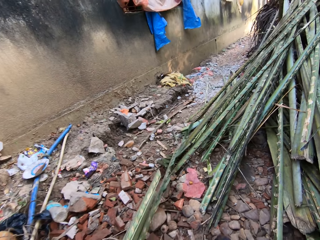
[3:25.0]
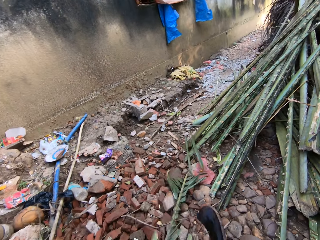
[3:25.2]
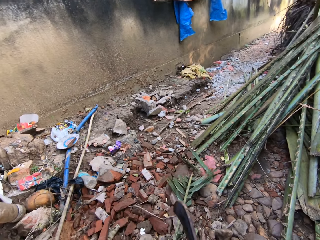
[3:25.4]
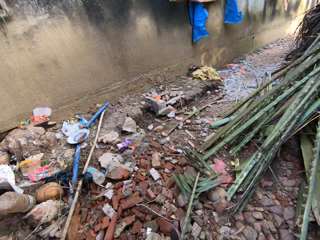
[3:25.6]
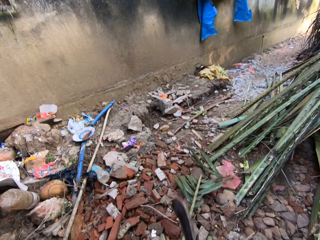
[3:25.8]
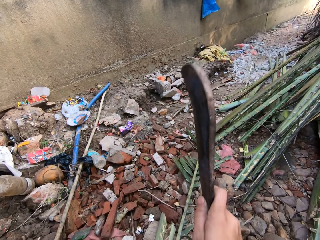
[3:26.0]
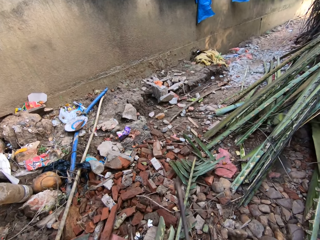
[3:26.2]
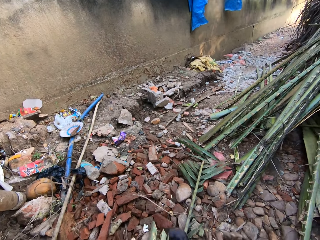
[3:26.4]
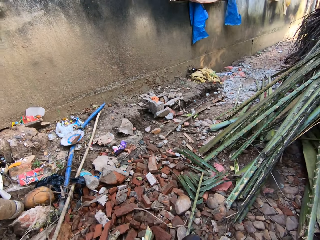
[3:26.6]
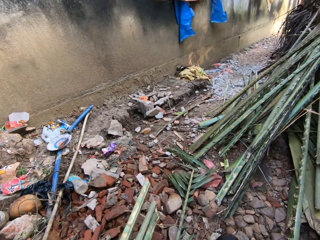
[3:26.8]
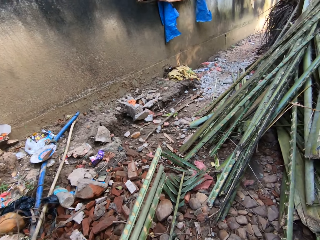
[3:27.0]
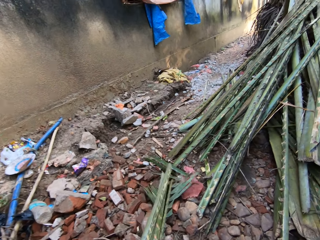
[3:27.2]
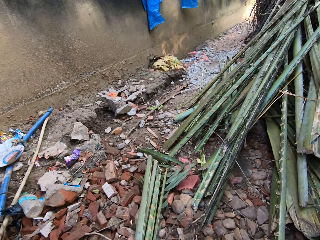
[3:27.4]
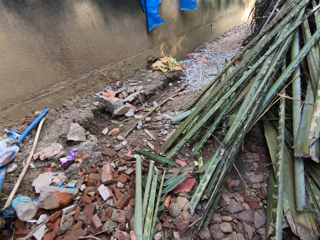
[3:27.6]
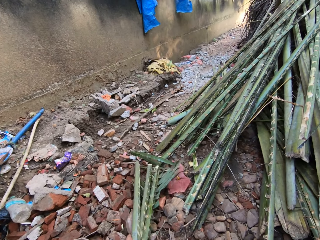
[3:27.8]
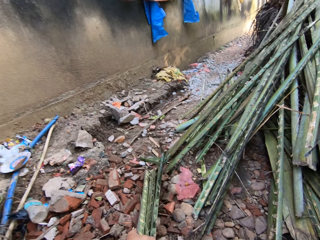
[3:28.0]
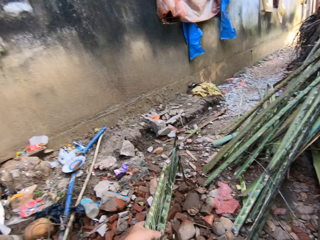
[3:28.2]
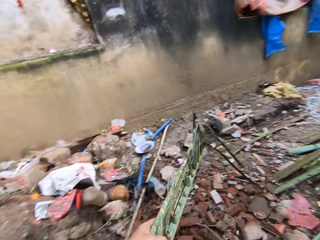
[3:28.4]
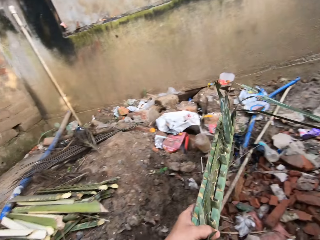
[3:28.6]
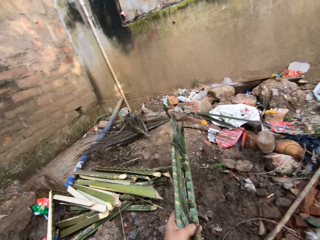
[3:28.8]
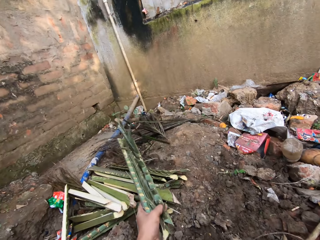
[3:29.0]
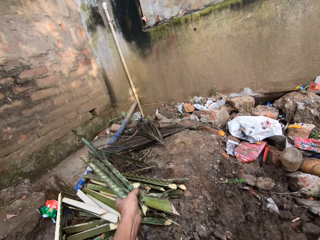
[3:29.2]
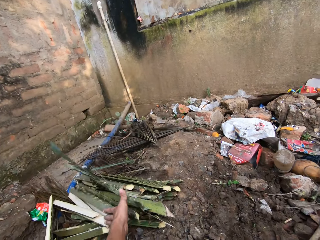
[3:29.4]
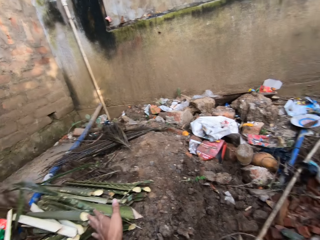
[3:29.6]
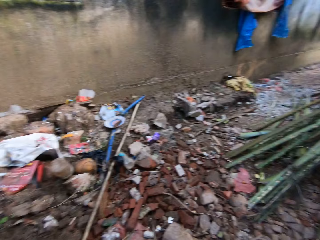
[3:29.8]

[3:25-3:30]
The camera wearer pulls the palm branch on the wood. They cut the palm branch with a machete. They pick the cut palm branch from the ground. They place the cut palm branch aside on the floor.

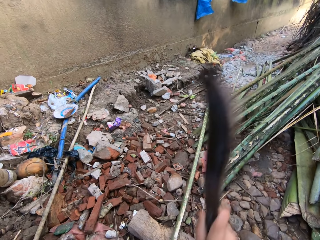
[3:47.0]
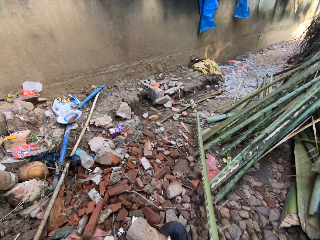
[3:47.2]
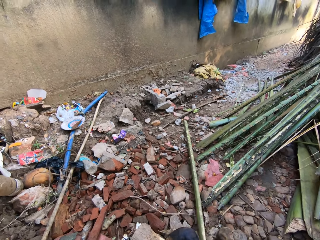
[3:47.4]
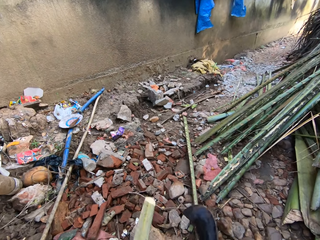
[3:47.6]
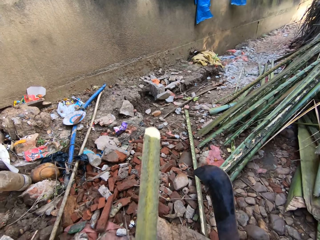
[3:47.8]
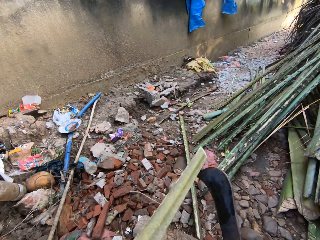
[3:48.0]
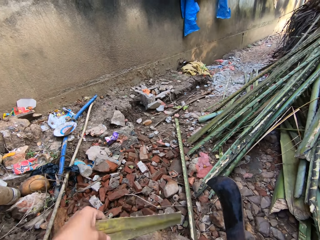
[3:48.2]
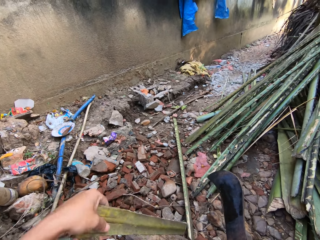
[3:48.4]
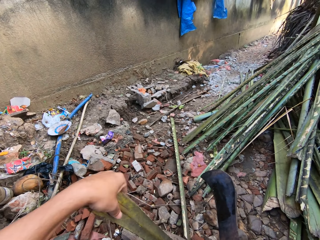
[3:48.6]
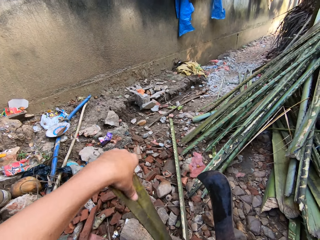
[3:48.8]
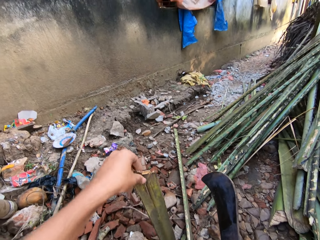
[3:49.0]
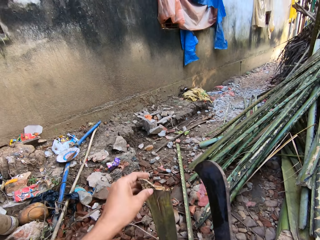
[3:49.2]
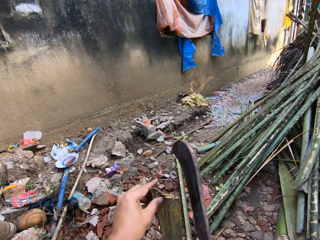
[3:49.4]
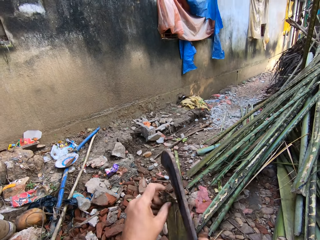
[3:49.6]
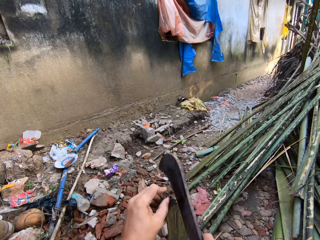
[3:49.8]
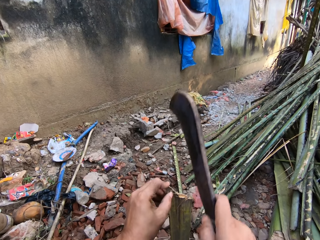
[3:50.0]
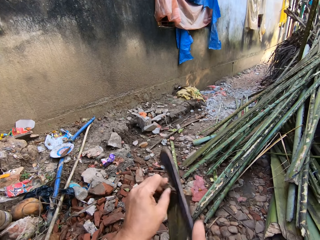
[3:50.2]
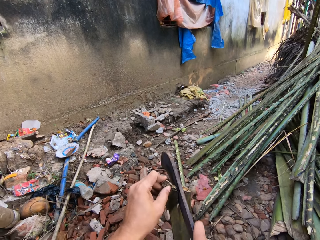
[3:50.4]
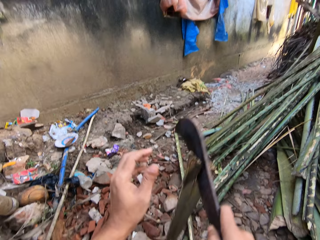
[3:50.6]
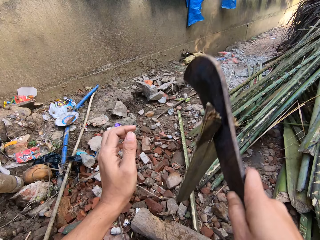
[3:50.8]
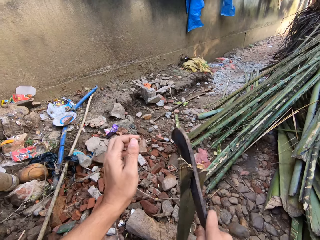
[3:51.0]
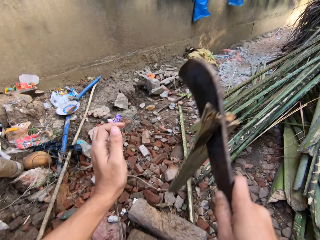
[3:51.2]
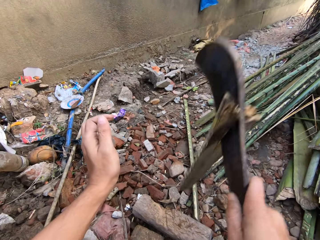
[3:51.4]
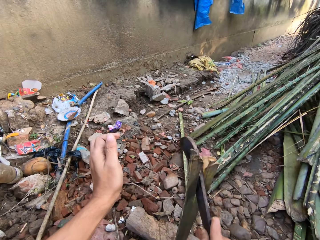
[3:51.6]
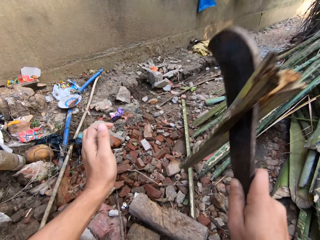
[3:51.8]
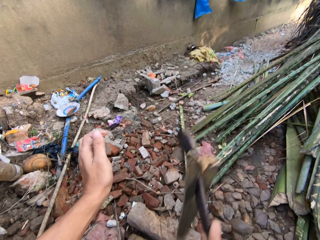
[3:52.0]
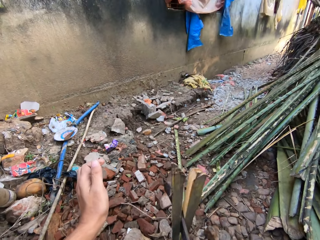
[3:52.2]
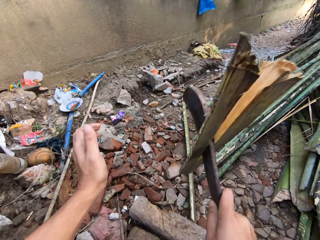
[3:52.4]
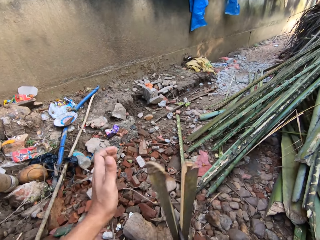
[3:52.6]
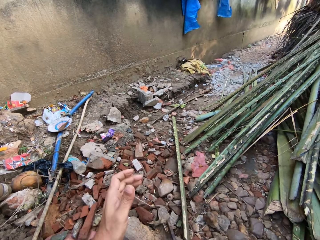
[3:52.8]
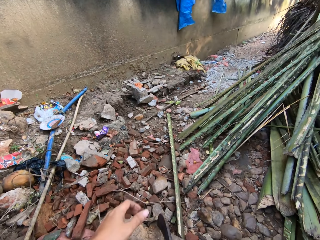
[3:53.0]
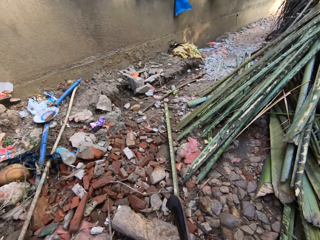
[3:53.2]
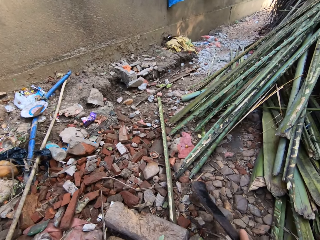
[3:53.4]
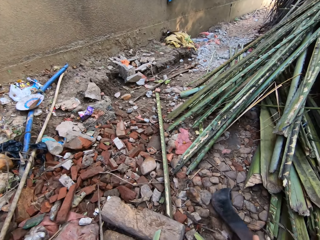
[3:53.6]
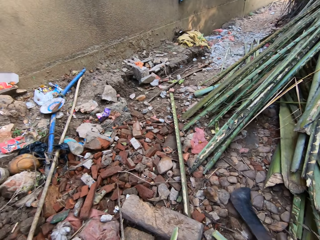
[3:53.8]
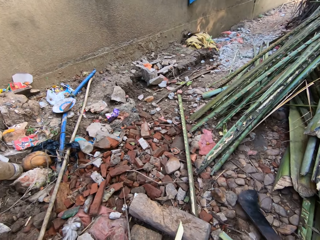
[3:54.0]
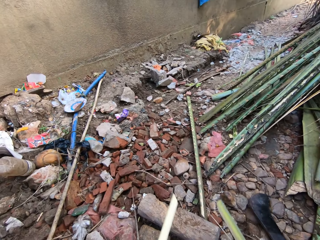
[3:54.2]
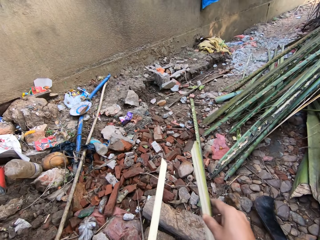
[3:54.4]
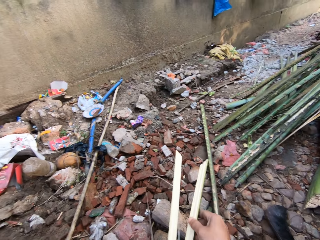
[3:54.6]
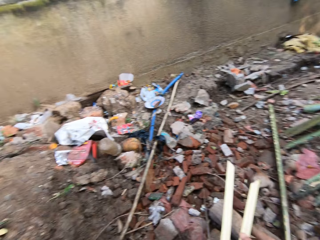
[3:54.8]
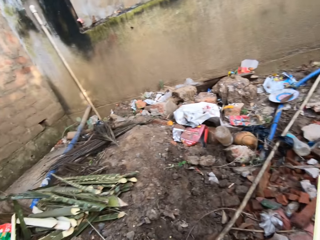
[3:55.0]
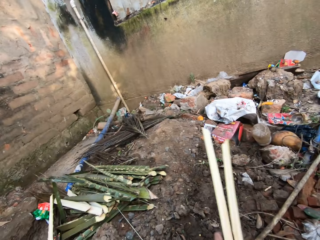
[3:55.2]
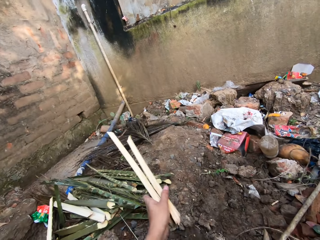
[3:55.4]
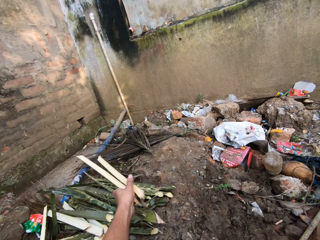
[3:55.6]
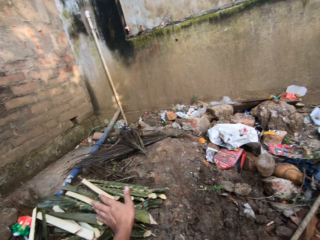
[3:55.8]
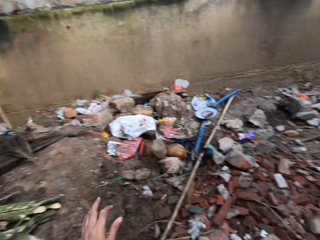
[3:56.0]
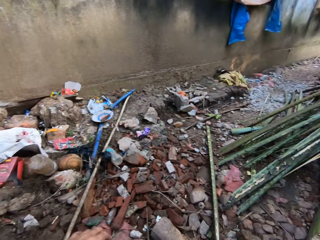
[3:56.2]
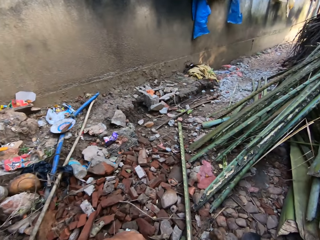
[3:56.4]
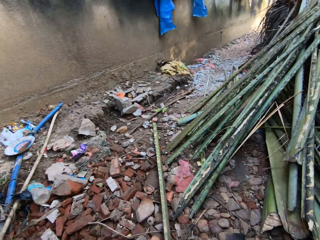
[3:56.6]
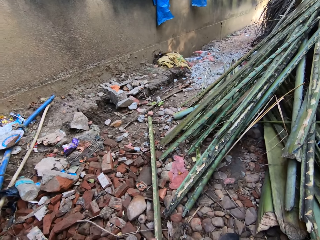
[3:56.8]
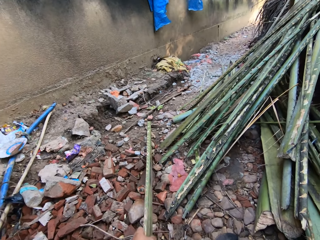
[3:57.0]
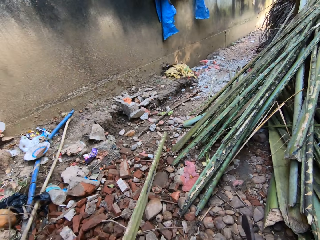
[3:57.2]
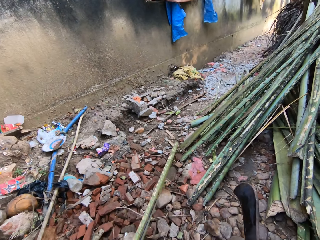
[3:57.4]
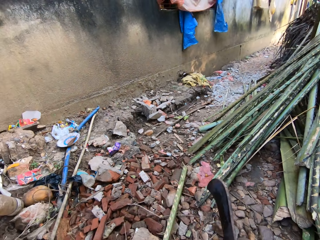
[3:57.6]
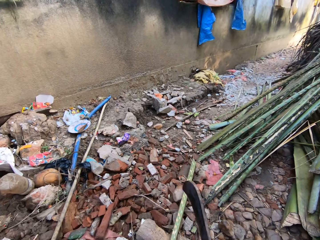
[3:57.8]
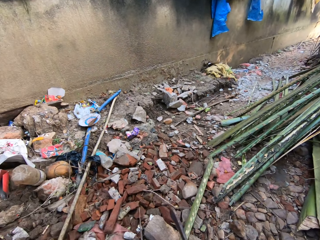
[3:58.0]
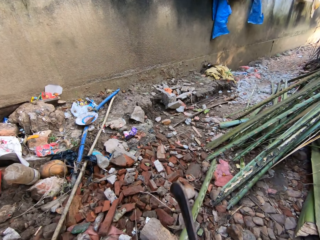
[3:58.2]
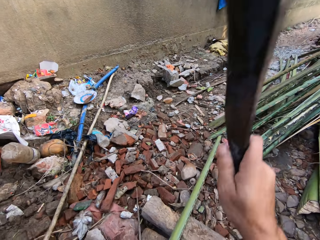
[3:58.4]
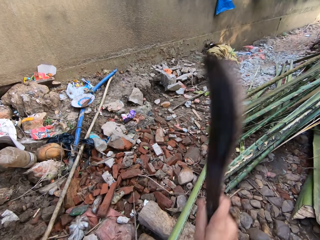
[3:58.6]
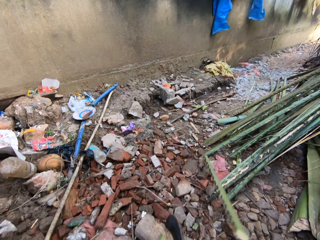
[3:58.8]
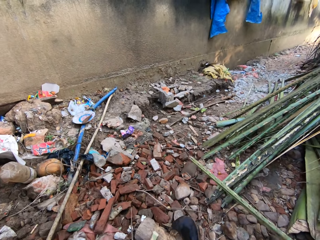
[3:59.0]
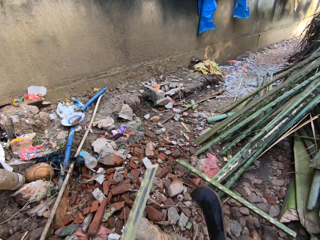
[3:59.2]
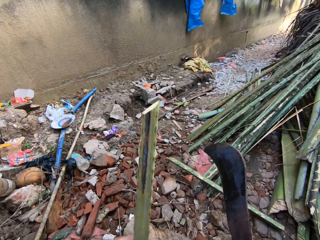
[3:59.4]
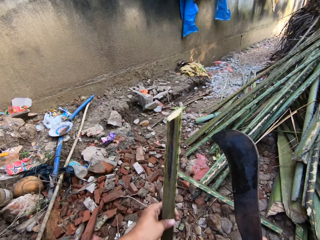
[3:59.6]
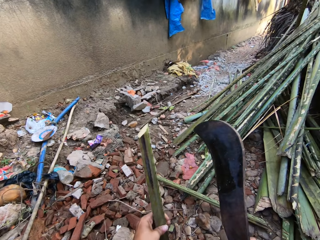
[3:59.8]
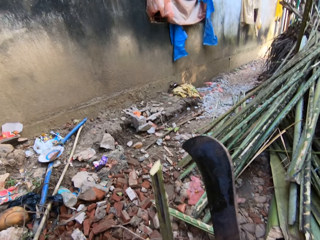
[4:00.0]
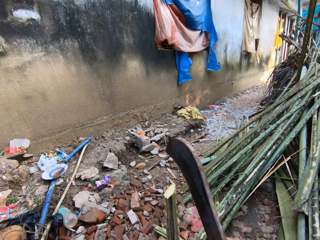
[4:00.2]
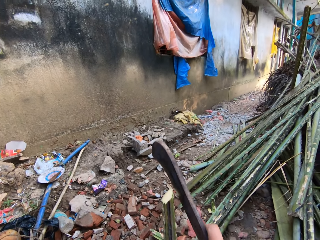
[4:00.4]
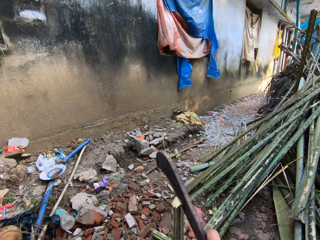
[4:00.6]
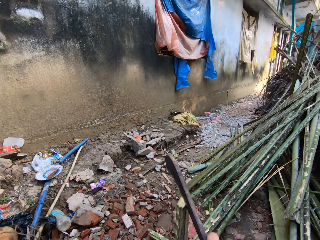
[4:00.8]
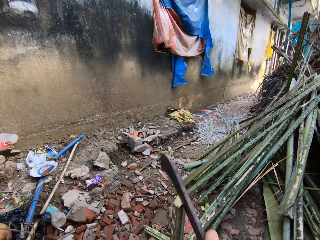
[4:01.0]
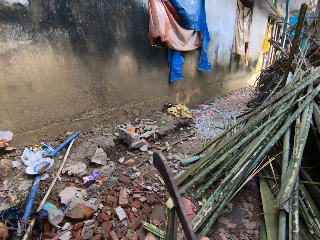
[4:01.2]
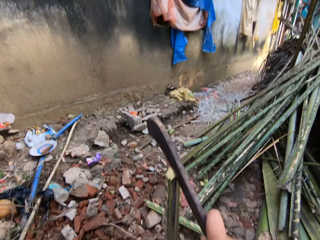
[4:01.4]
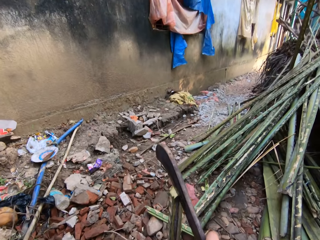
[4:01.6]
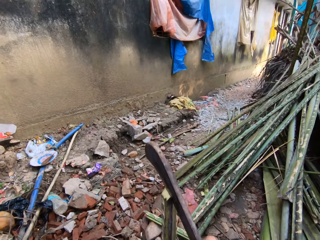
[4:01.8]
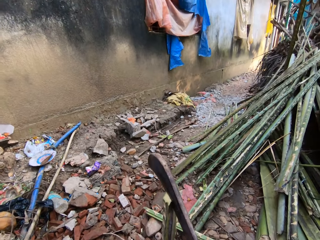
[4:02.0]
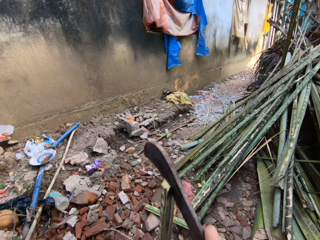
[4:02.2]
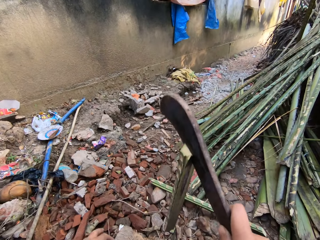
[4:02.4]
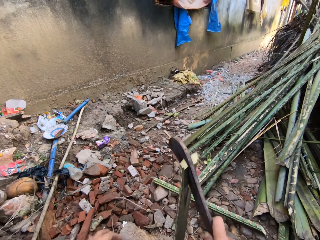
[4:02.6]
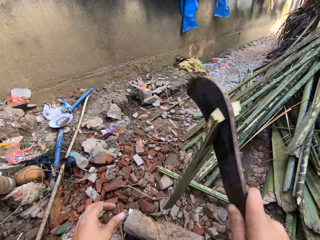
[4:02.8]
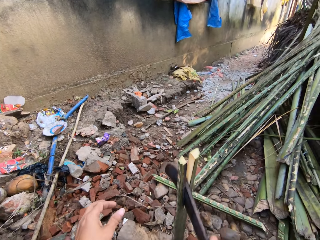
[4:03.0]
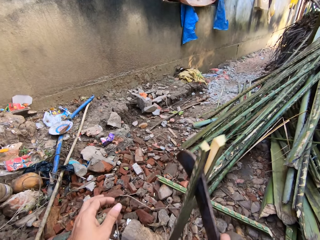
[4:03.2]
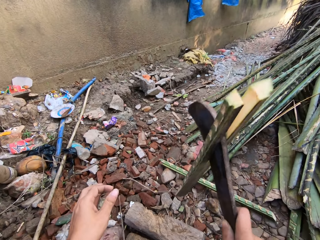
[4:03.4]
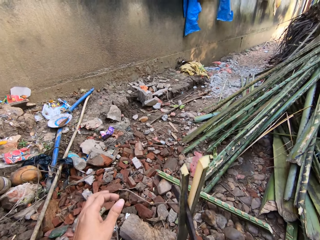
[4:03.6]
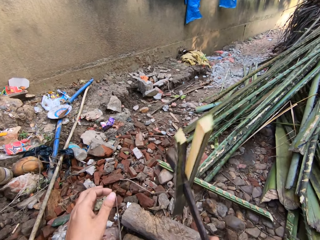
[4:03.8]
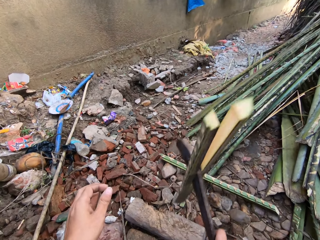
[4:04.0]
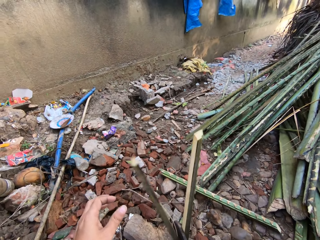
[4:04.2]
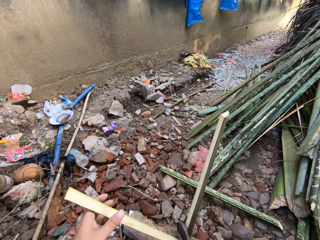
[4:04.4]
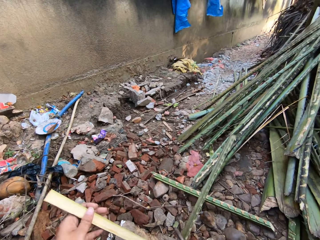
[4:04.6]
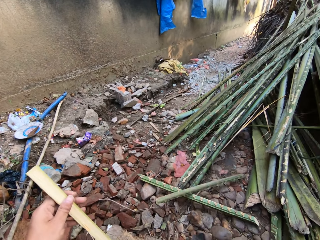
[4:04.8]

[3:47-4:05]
The camera wearer cuts the palm branch with a machete. They hold the palm branch on the ground. They divide the palm branch into two with the machete. They place the machete on the ground. They pick the cut palm branch from the ground. They place the cut palm branch aside on the floor. They pull the palm branch on the wood. They cut the palm branch with the machete. They hold the palm branch on the ground. They divide the palm branch into two with the machete.
